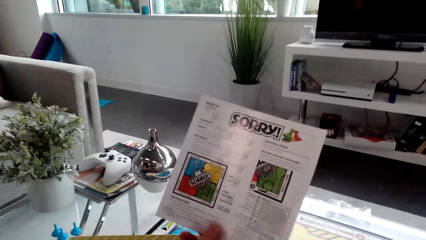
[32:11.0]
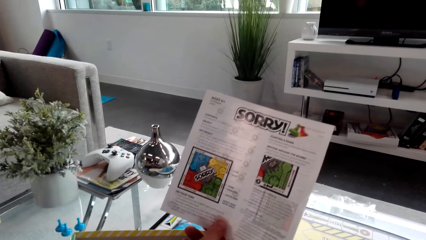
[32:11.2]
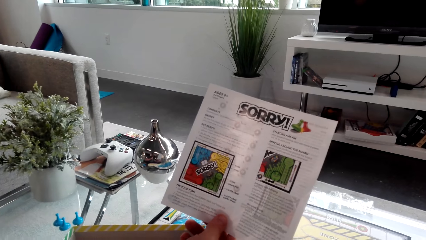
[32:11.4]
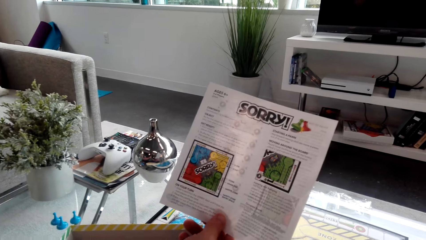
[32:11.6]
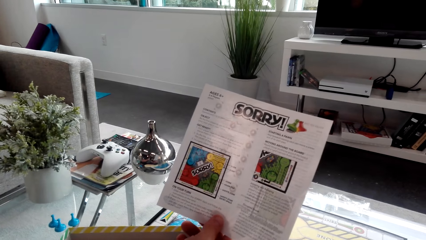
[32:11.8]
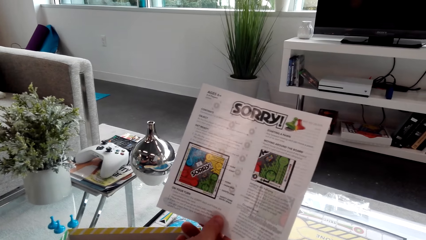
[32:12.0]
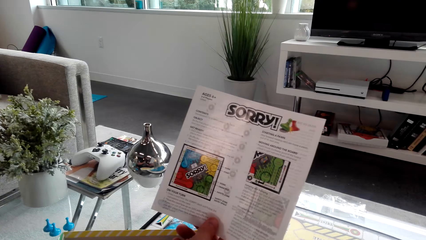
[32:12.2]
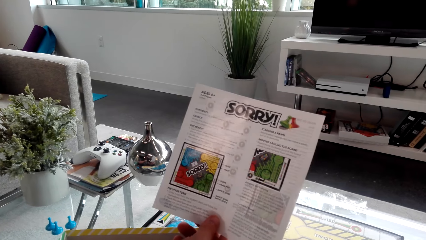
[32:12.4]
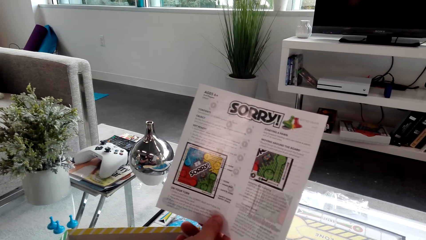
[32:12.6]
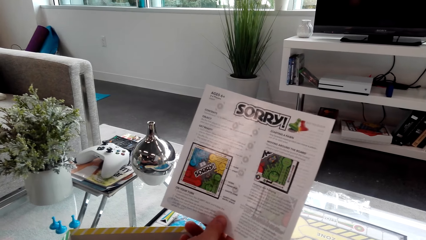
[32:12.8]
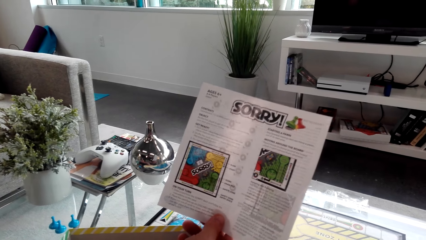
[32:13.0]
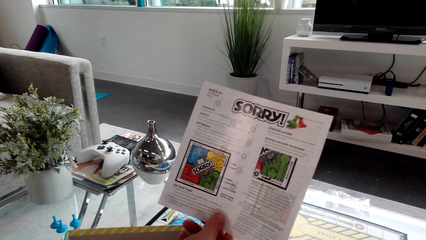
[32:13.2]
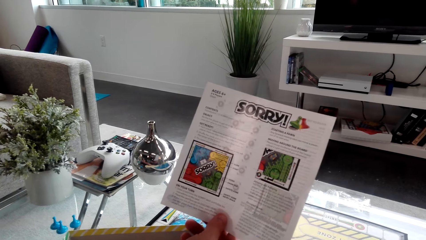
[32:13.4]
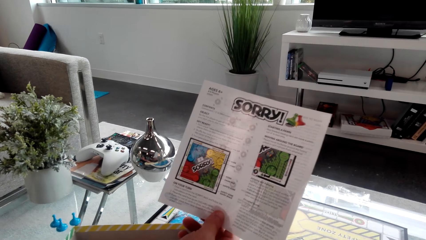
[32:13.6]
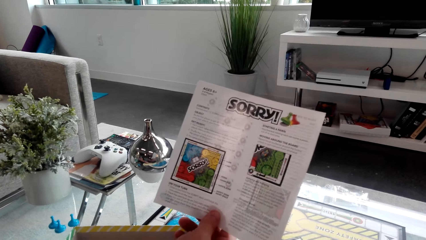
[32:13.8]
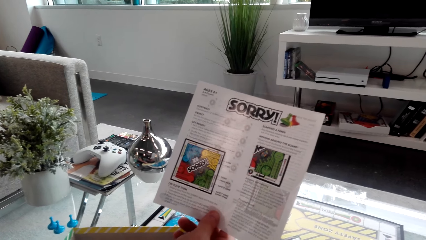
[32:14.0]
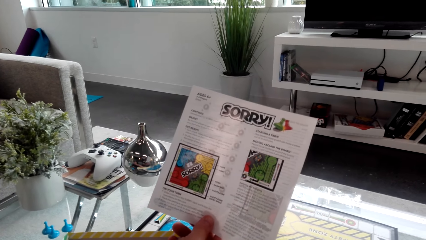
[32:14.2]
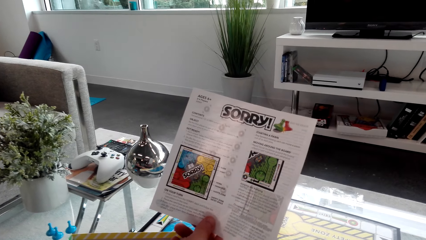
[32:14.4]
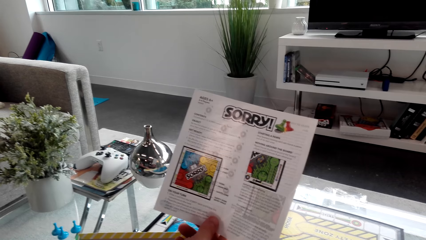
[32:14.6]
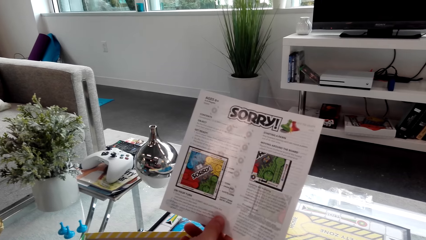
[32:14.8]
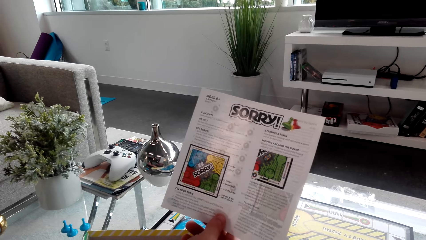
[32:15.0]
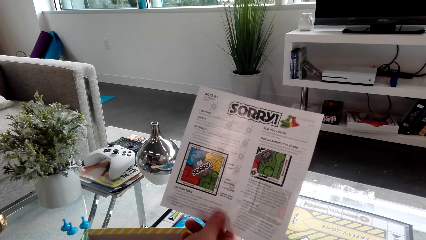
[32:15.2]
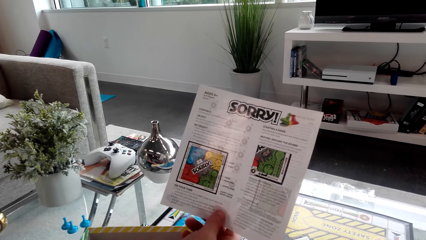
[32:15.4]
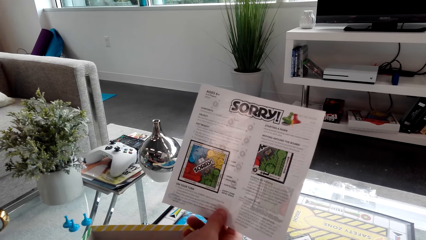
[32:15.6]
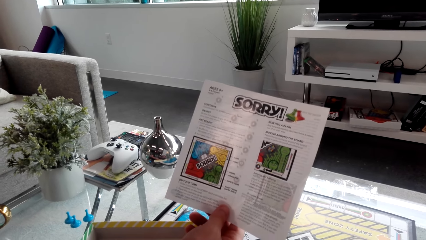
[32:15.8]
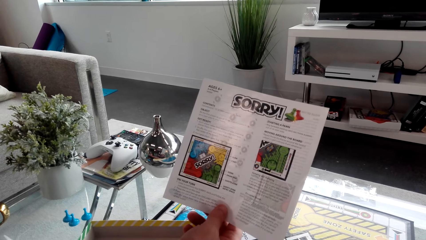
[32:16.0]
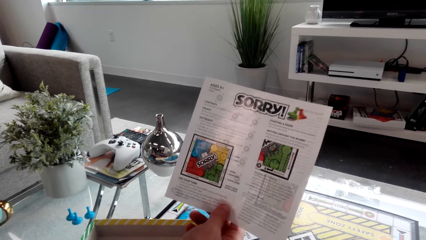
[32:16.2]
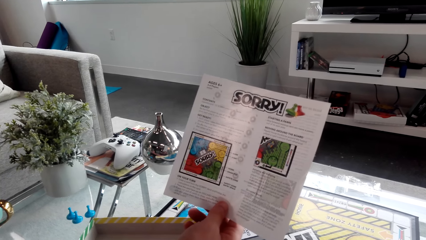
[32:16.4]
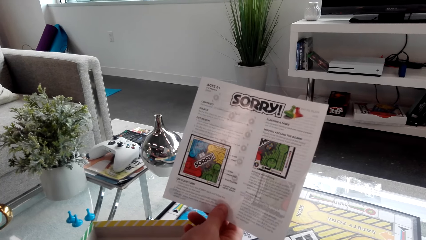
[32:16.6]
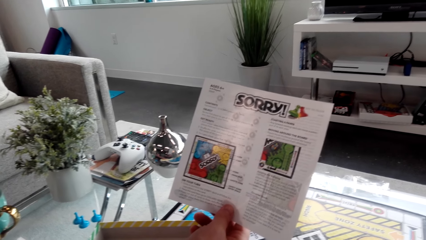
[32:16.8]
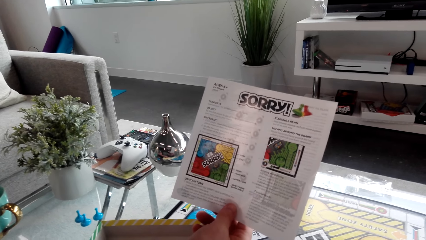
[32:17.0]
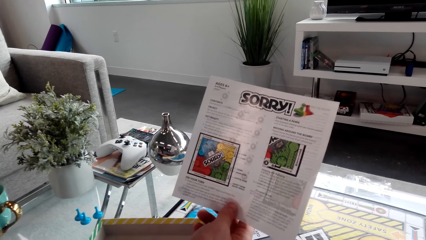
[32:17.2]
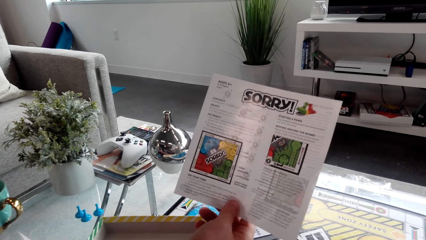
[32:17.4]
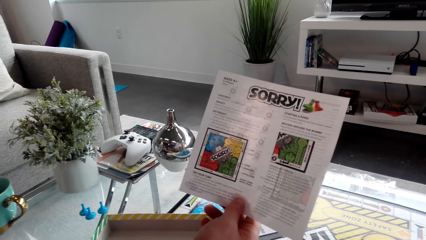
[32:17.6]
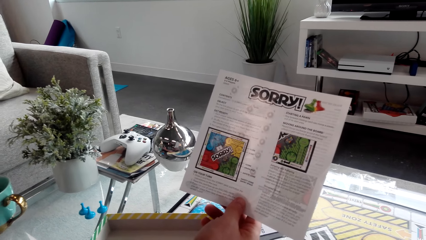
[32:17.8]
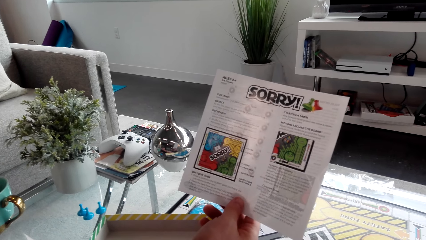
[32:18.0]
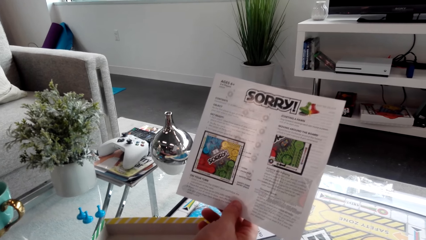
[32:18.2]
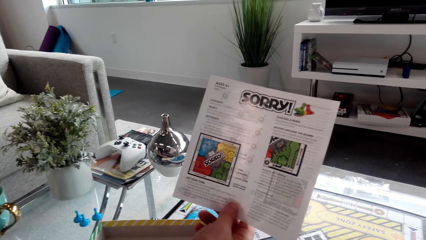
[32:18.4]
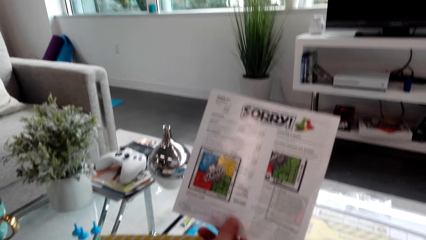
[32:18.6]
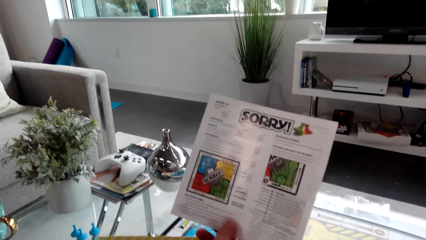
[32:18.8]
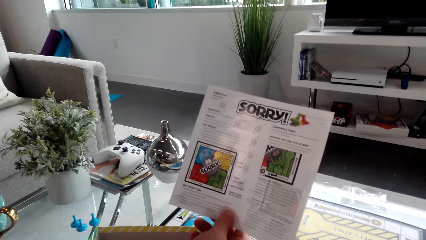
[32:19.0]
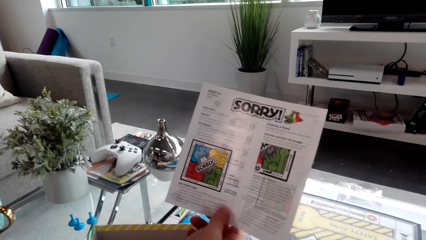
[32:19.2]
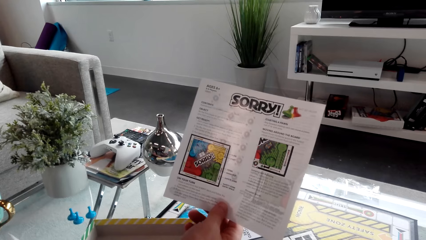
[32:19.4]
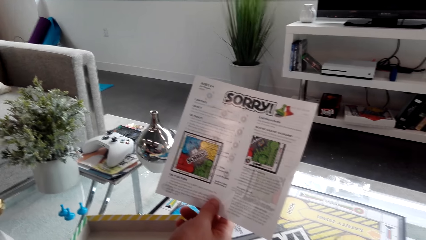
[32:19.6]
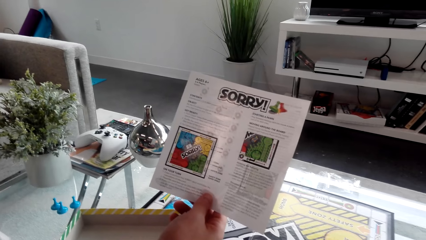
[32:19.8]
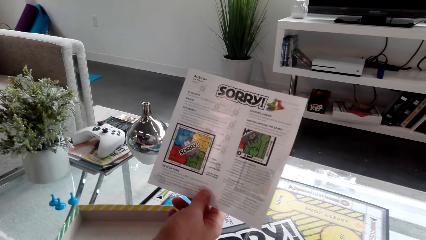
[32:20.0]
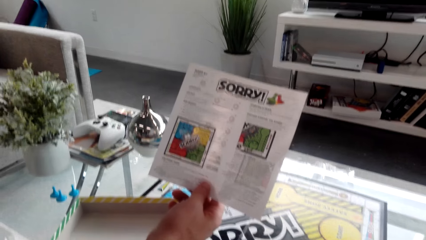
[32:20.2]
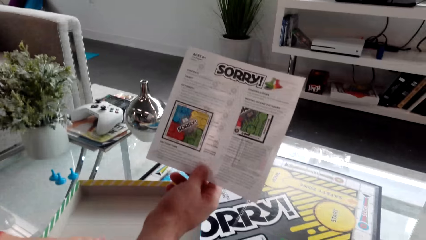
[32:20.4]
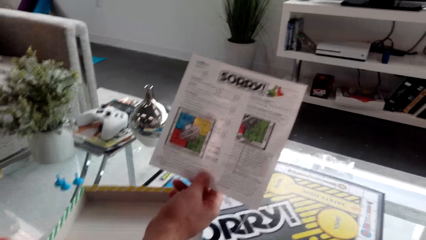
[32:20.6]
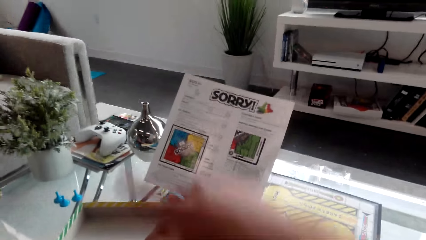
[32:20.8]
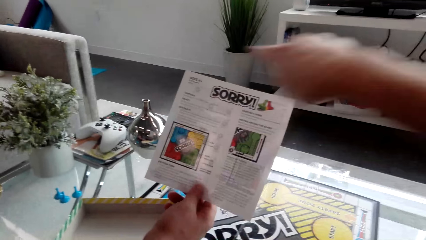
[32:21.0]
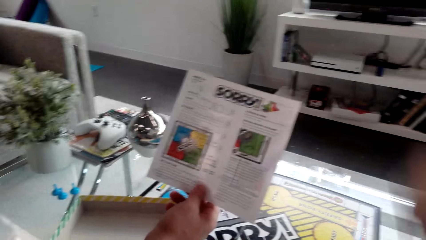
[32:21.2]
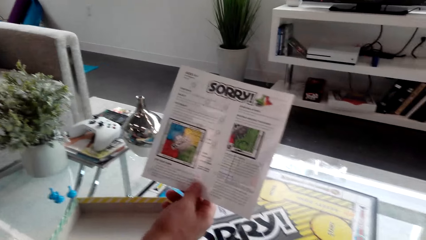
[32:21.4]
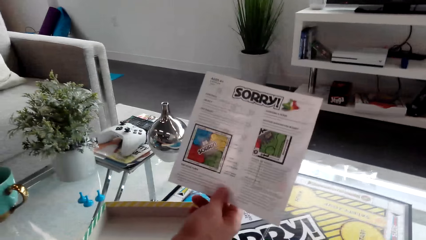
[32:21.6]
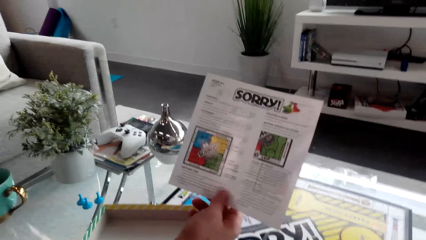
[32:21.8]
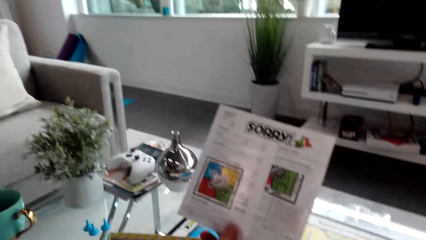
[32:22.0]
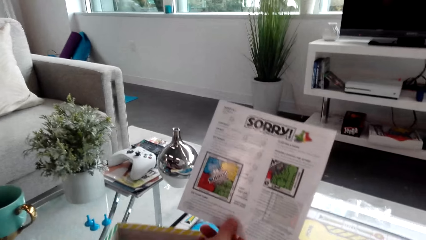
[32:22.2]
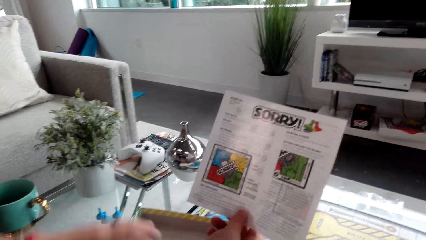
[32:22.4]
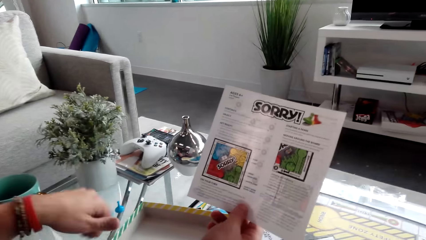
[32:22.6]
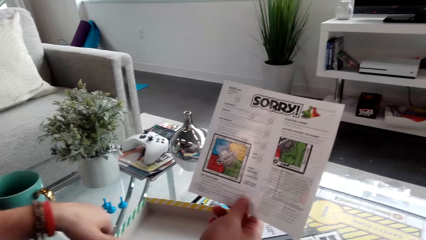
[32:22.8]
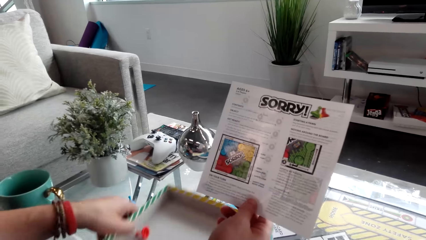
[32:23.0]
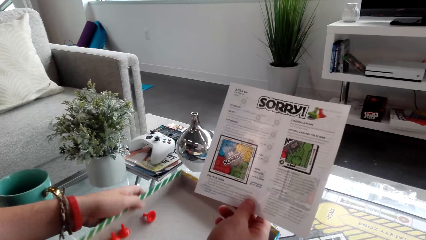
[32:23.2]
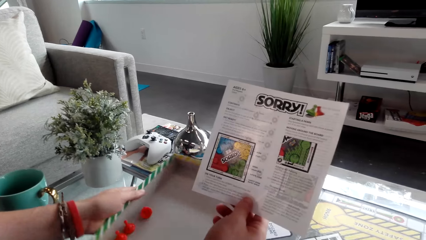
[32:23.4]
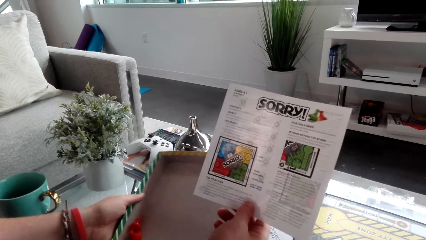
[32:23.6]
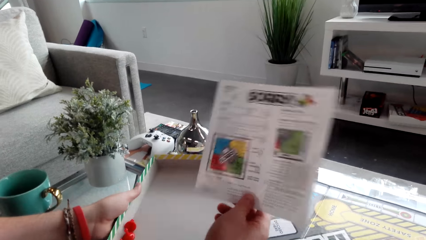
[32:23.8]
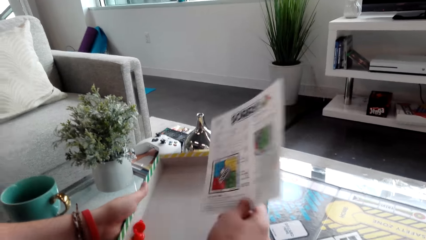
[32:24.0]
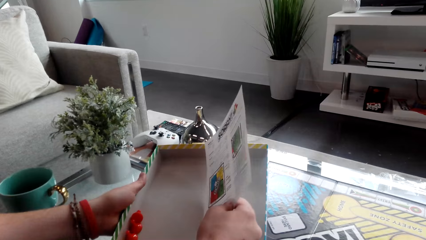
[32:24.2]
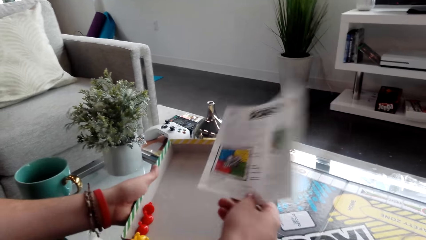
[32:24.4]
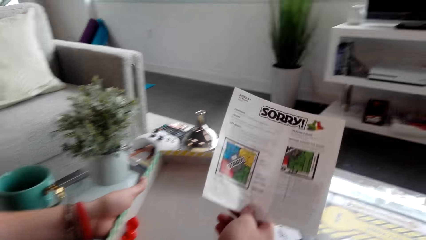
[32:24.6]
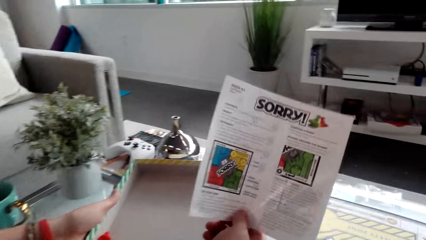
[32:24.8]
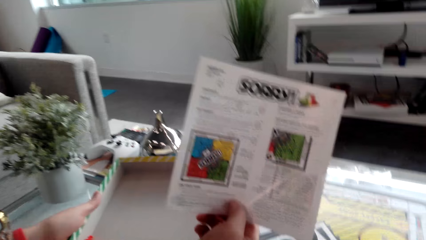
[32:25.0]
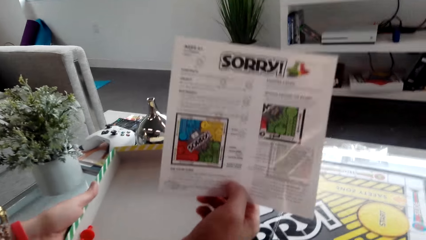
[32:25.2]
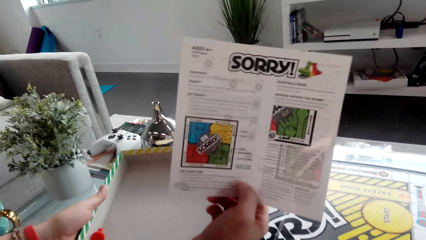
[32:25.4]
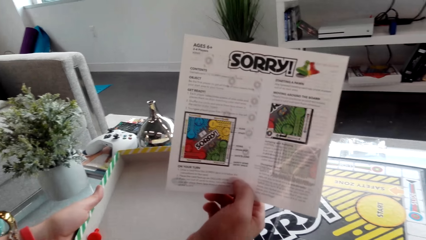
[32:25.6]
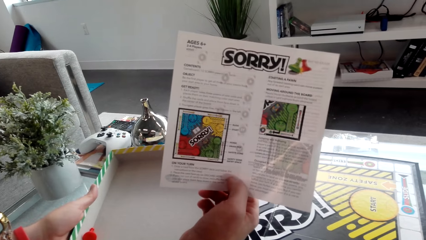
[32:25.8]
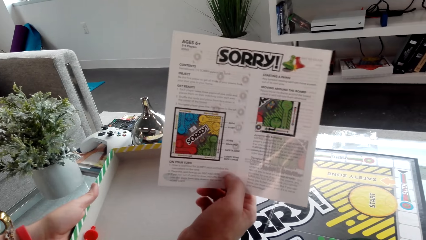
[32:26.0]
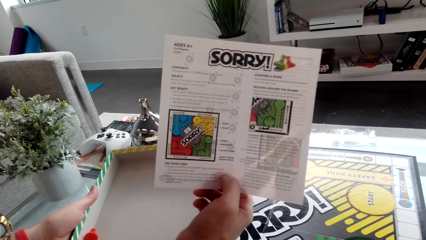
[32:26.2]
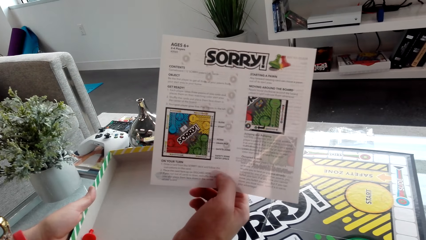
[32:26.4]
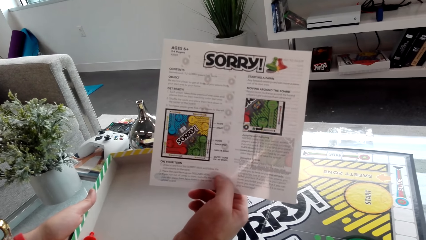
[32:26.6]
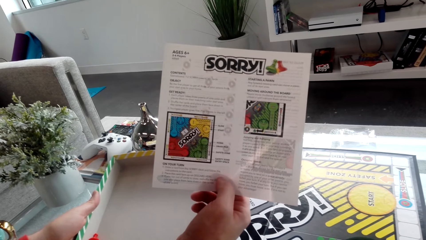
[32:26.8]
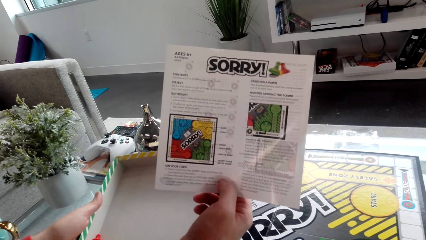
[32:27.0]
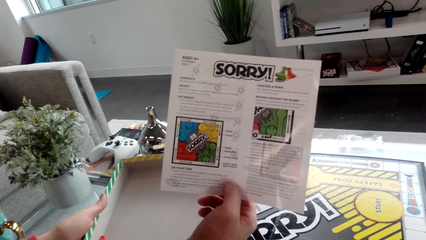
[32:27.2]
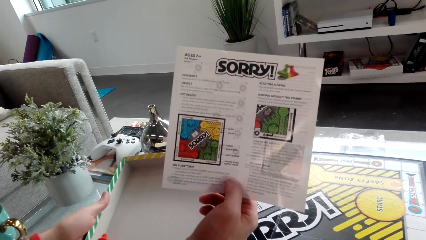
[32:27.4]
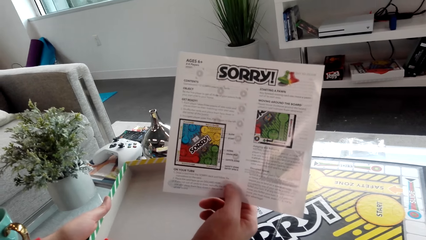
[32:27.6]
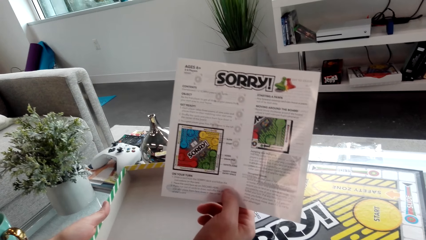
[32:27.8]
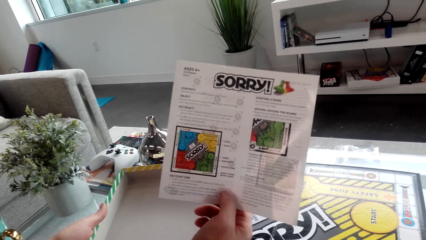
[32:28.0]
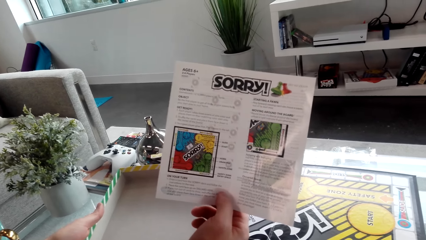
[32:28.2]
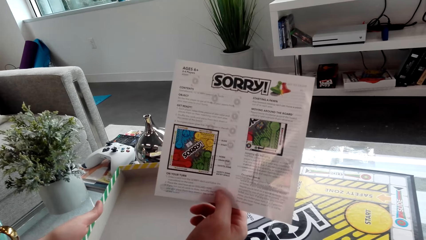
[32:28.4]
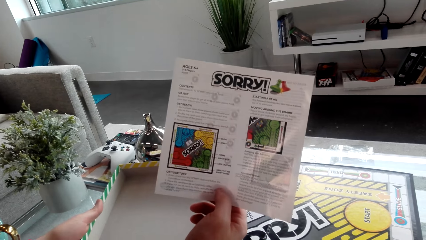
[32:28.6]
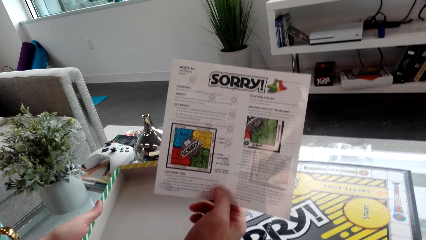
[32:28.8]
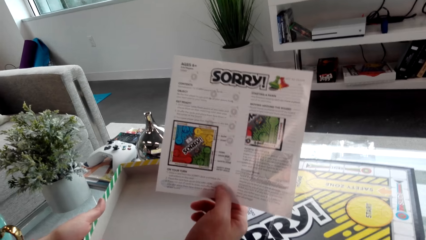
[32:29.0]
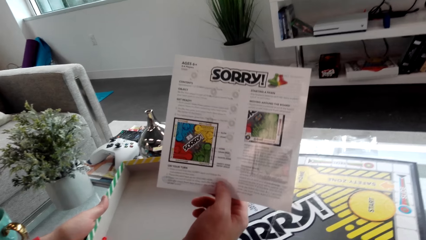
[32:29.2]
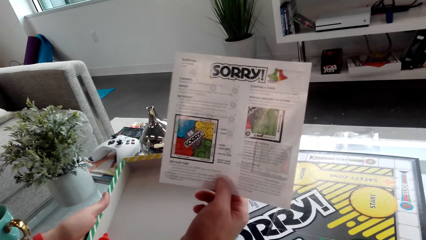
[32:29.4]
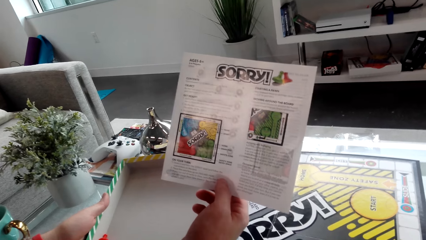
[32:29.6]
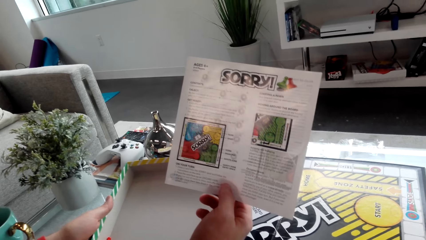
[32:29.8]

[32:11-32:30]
The camera wearer looks around the house. They read the piece of paper. They move the hand. A man converses with the camera wearer. The man picks up the box. The camera wearer picks up the piece of box. They look at the box. They read the piece of paper.
